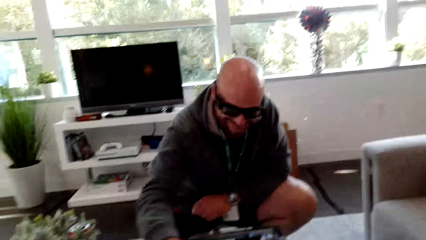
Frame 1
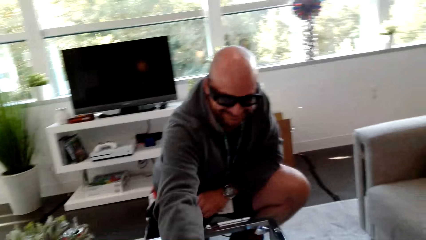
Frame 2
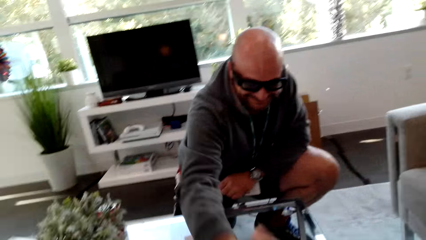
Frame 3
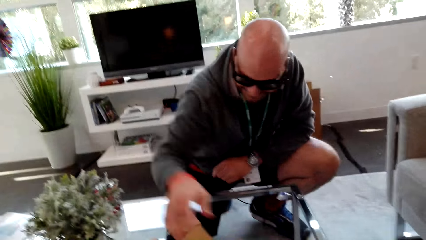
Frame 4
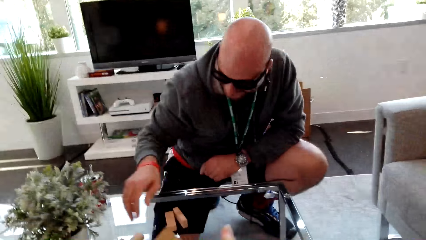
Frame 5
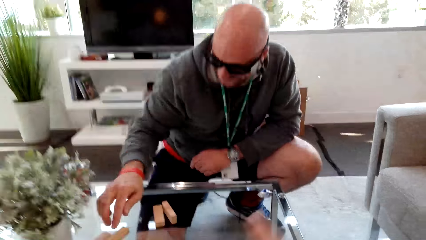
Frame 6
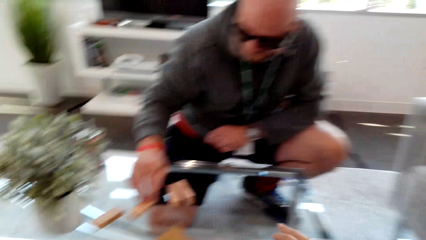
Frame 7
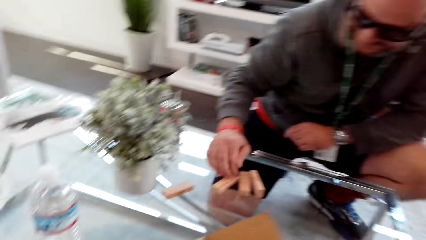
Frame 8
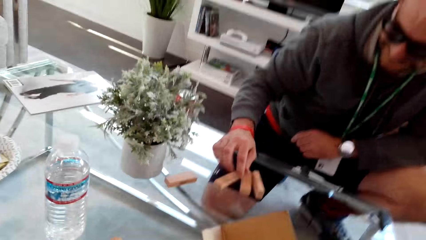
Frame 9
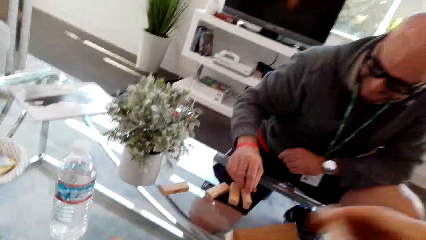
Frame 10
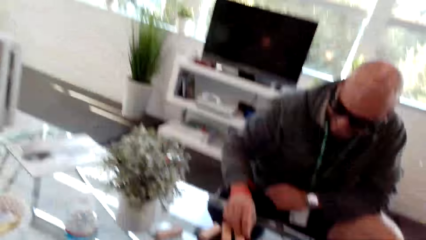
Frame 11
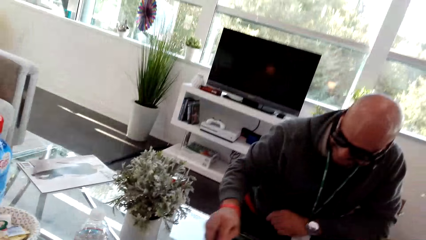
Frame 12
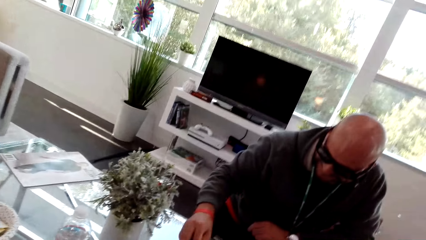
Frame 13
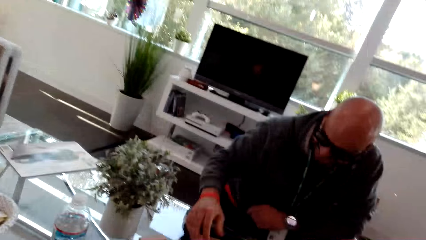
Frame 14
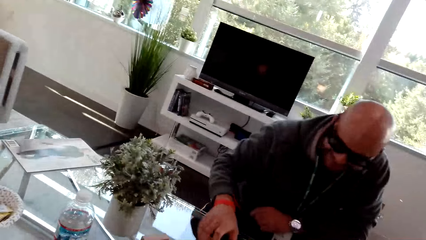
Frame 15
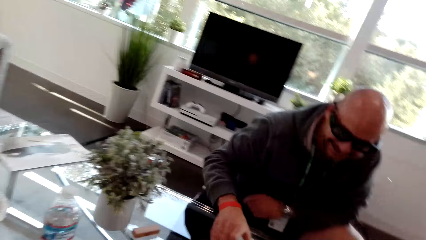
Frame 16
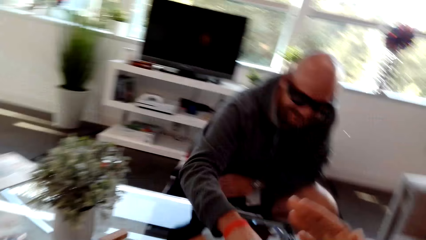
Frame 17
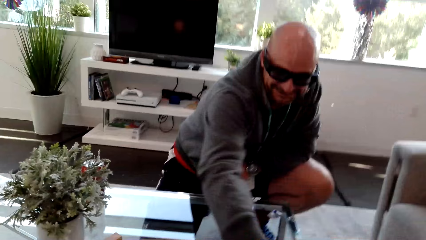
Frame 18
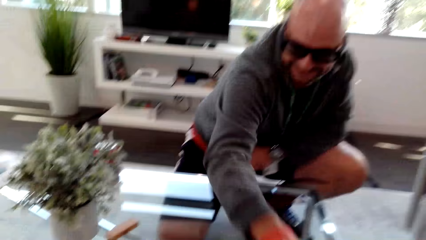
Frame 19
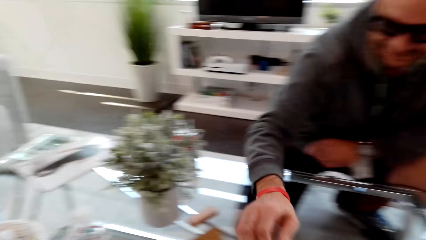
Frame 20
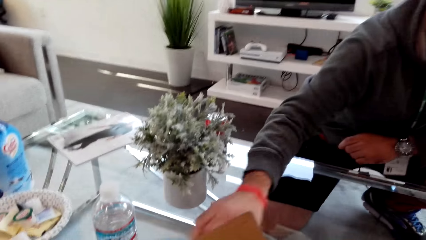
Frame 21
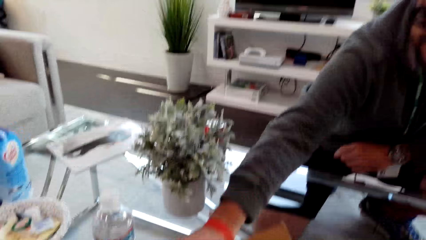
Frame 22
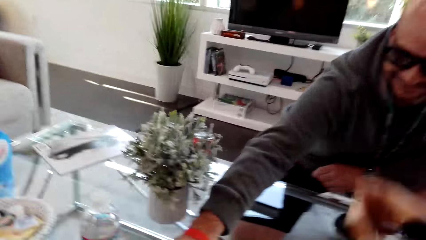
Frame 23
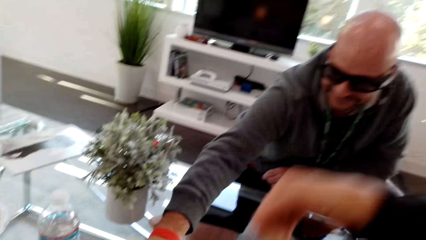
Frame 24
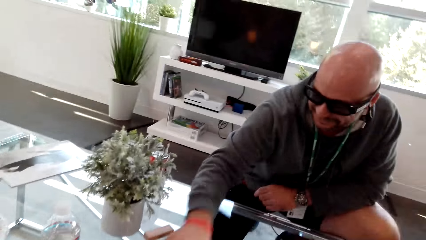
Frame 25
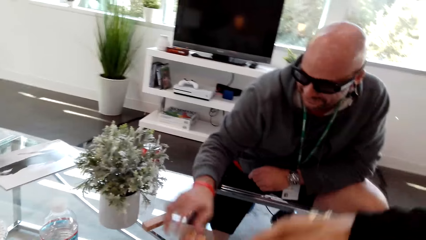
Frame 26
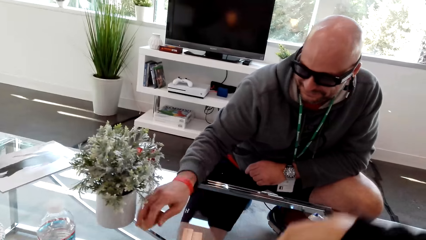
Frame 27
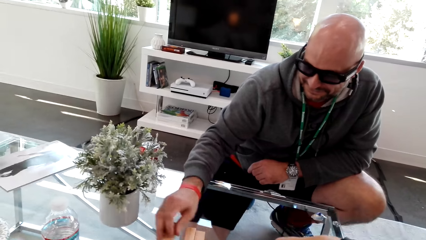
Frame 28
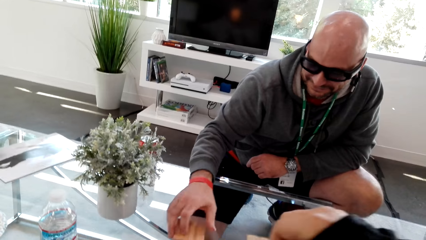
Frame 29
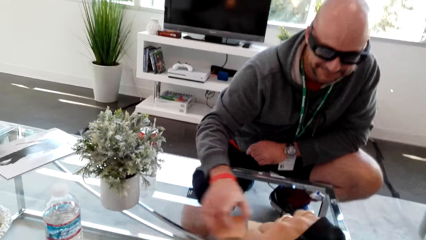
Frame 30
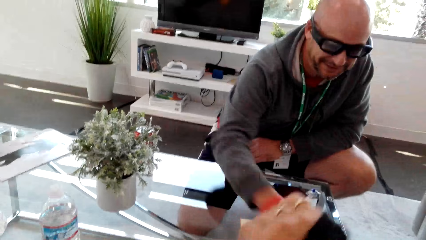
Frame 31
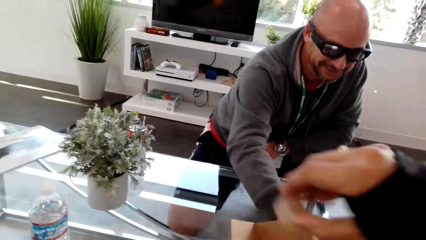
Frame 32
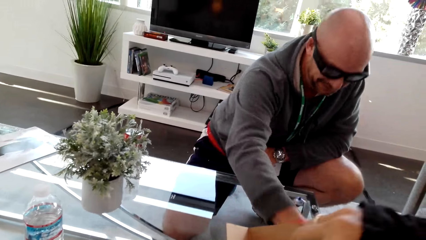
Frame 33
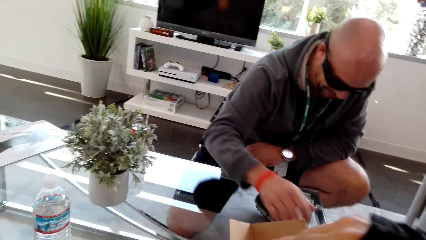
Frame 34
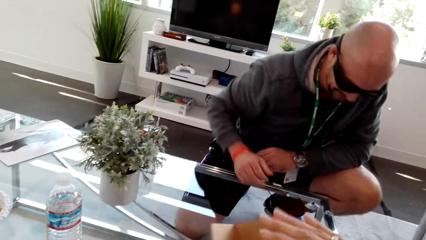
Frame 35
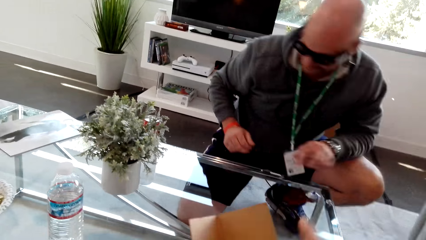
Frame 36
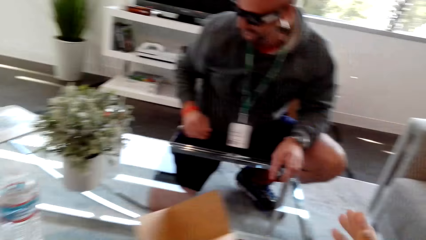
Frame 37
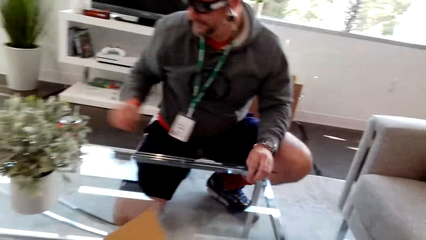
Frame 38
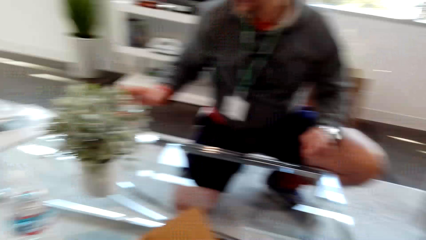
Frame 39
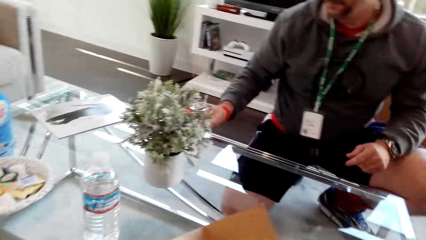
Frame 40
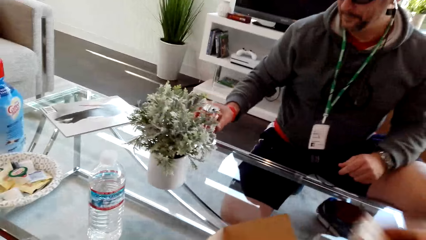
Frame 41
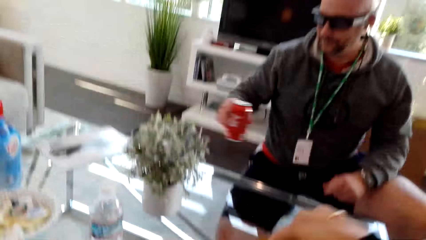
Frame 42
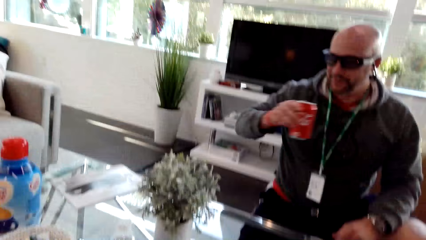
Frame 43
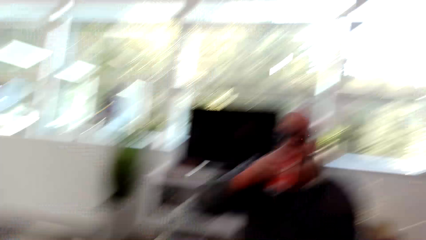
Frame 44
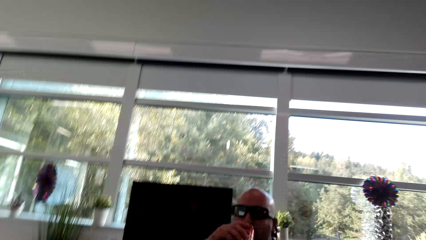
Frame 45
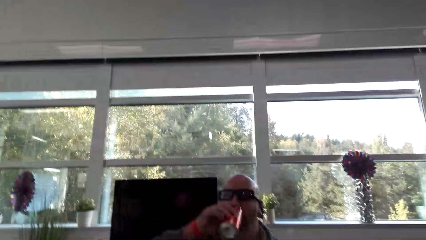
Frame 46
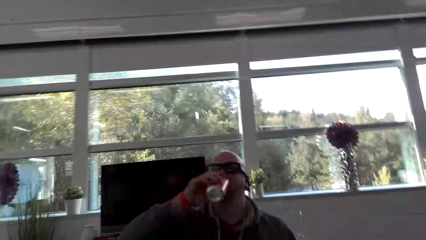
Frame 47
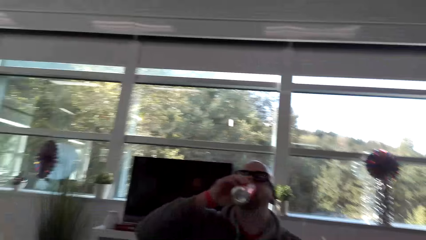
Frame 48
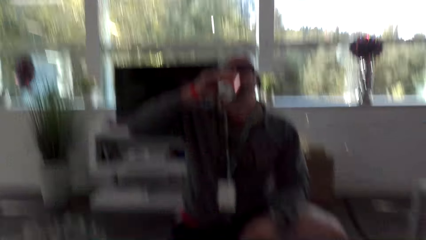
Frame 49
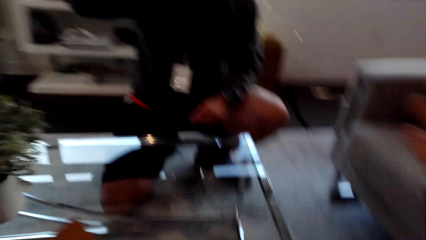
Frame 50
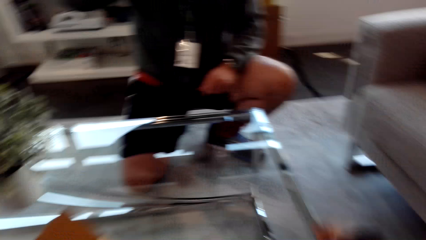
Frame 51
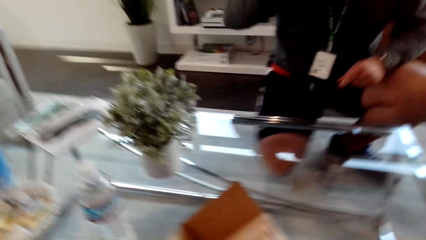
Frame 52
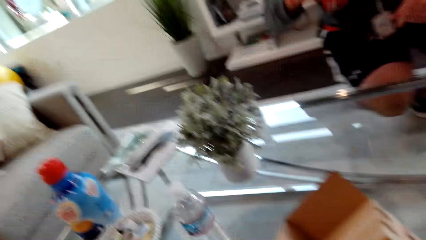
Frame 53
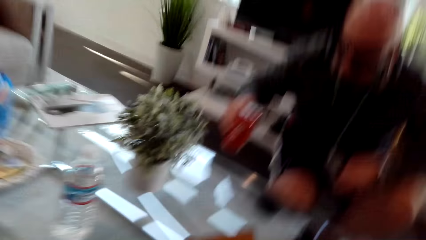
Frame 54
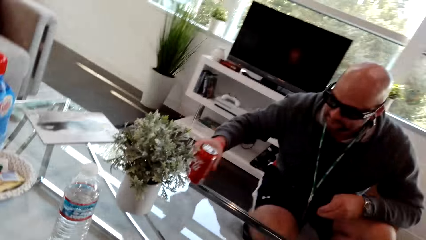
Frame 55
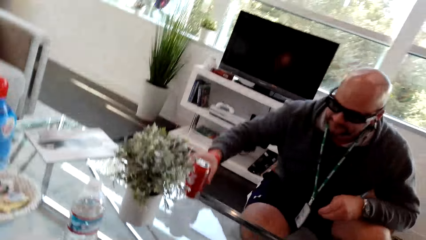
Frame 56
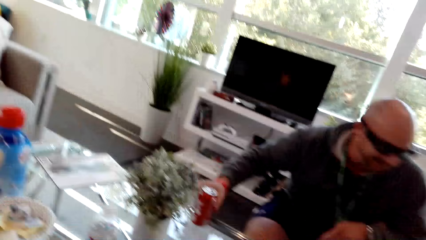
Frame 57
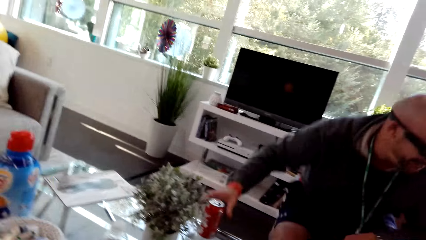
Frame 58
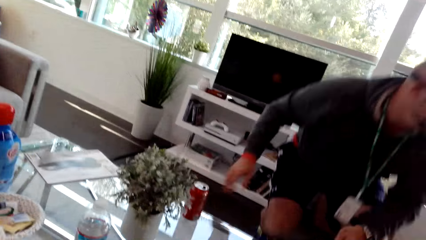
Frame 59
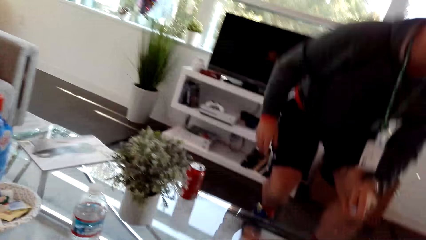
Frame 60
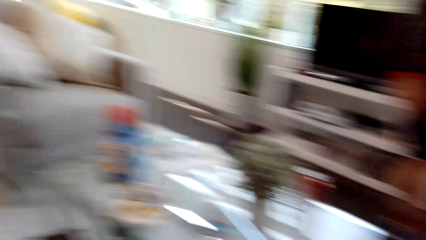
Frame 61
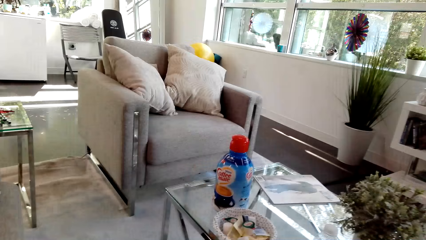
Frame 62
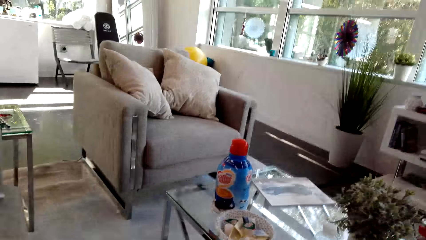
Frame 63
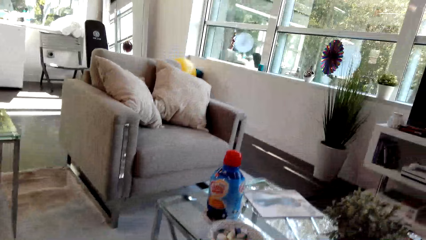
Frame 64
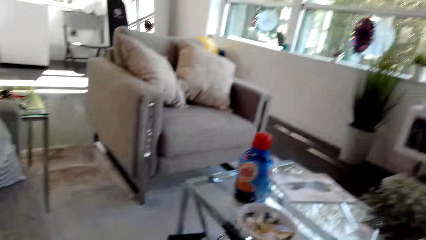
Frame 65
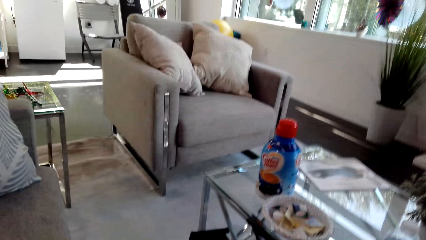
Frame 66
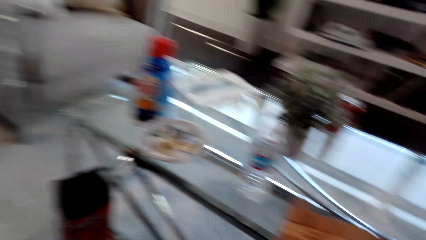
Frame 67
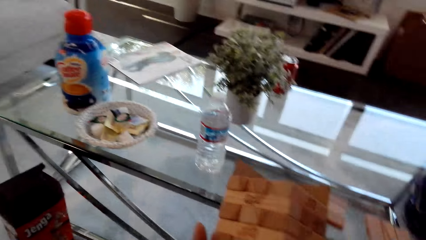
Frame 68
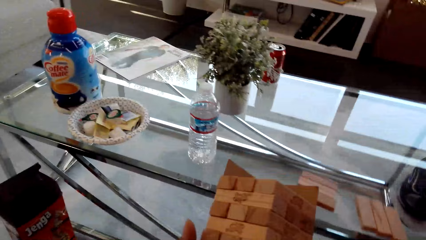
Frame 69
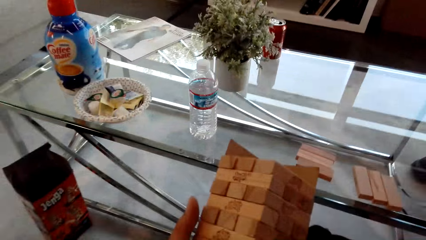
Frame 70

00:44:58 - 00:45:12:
The man picks up a cola can, drinks the cola drink, places the cola can on the table and stands up. The camera wearer looks on the side.

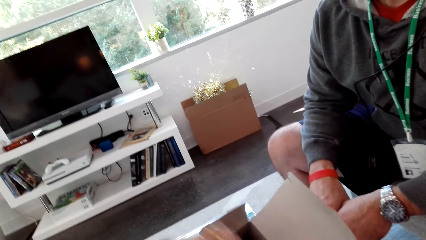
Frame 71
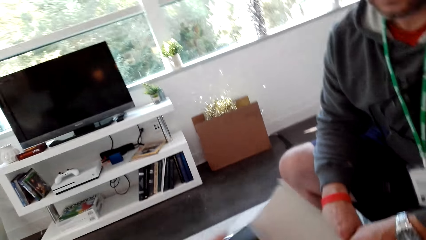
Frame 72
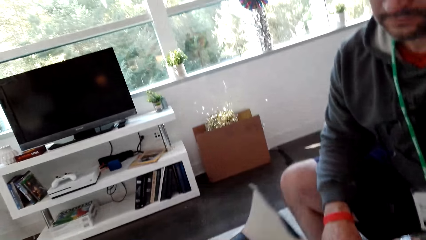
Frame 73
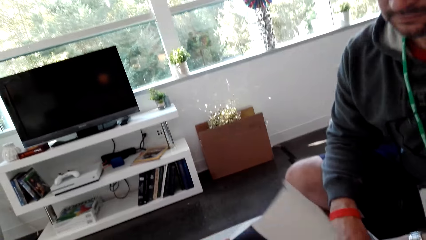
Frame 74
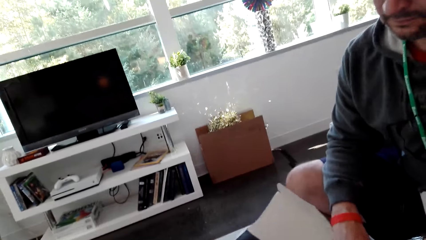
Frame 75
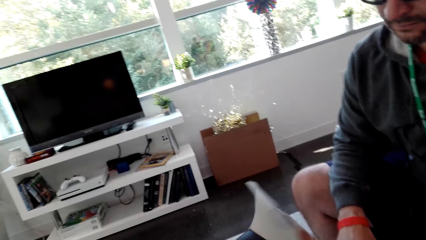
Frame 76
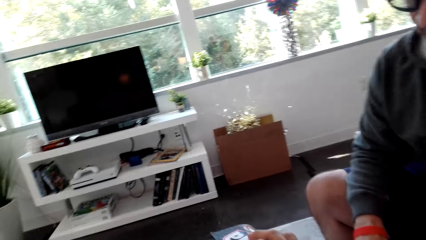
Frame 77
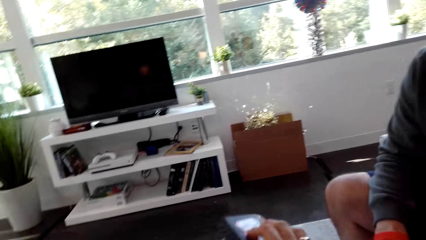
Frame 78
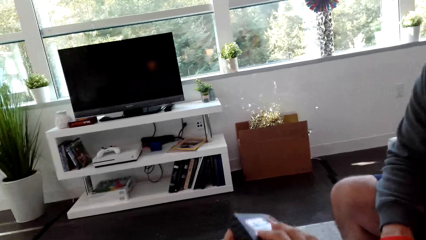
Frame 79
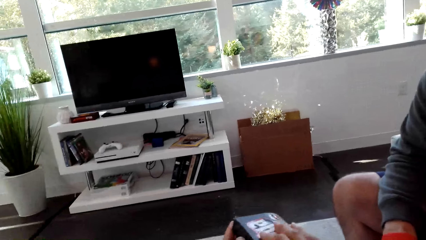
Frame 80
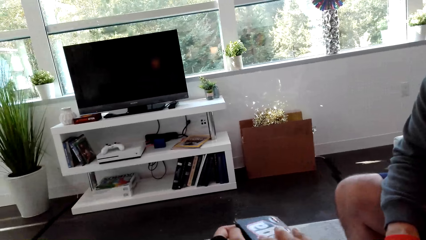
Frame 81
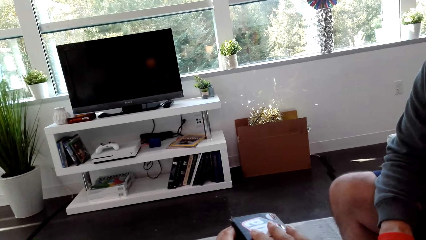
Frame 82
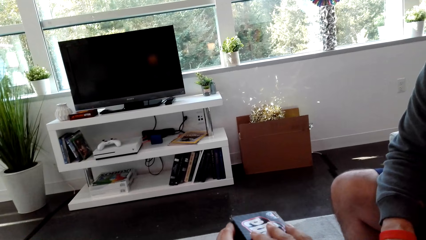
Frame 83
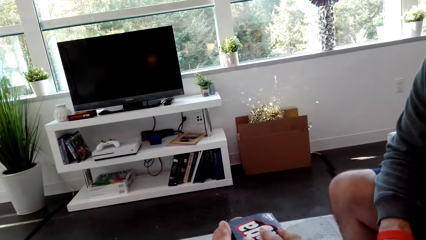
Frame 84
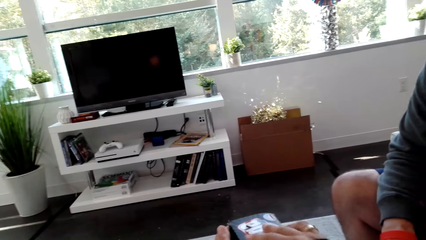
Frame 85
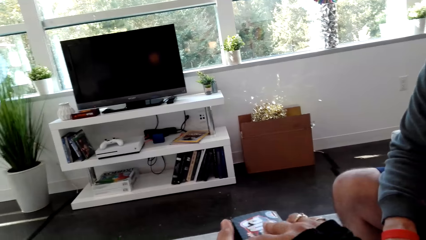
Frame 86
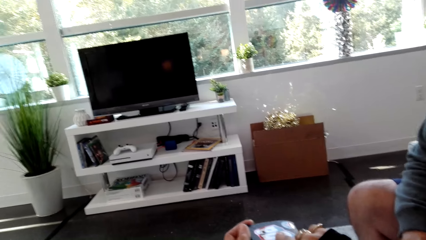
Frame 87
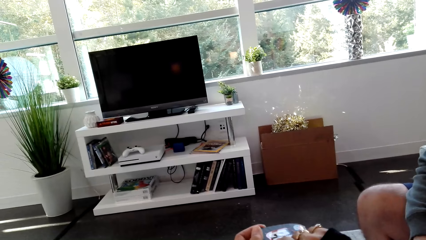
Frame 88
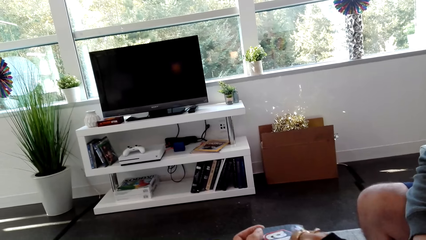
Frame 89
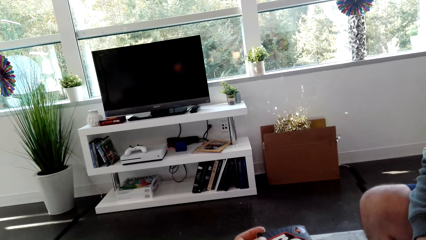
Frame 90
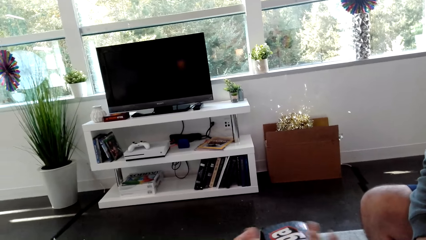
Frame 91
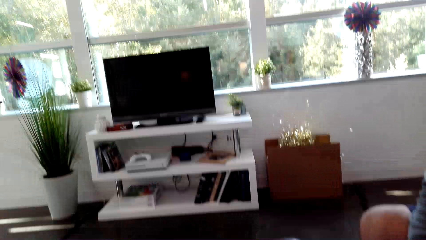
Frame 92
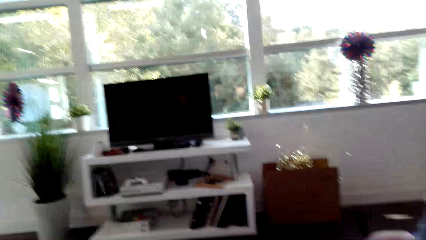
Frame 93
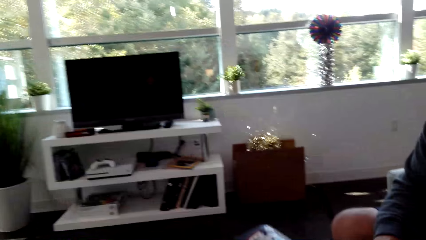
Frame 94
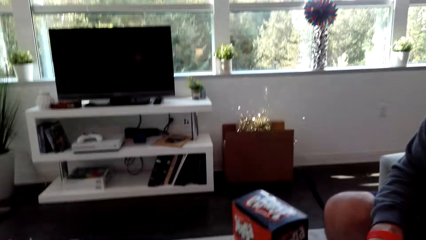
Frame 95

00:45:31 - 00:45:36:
The camera wearer closes the carton box.
